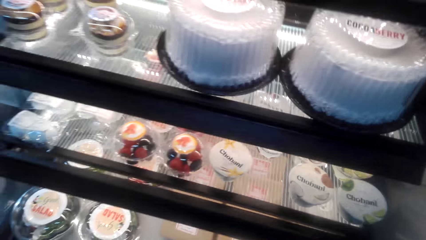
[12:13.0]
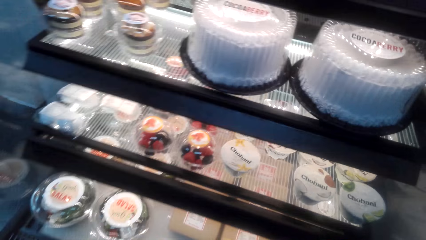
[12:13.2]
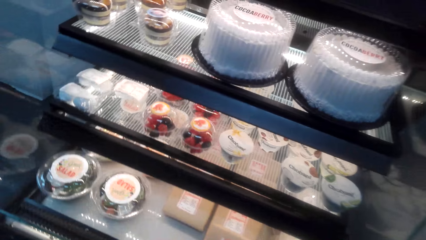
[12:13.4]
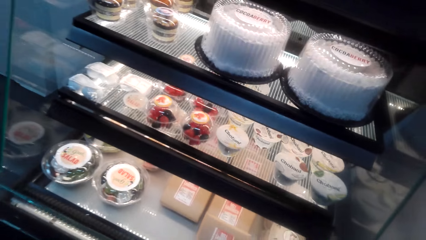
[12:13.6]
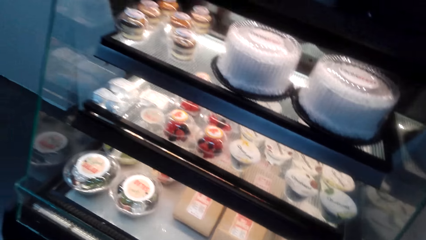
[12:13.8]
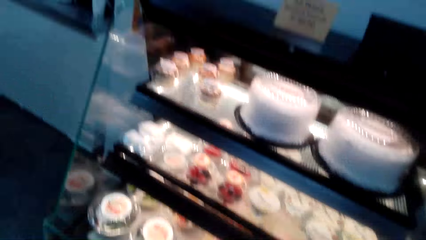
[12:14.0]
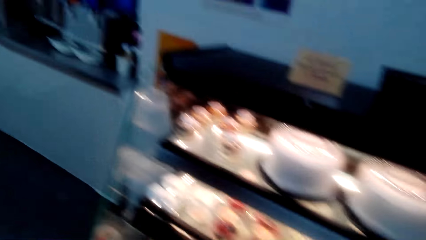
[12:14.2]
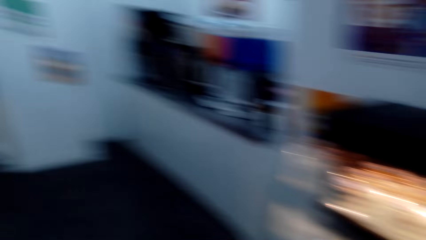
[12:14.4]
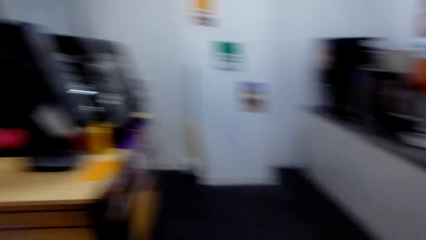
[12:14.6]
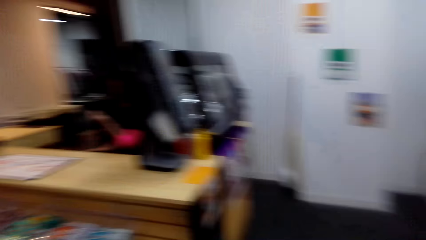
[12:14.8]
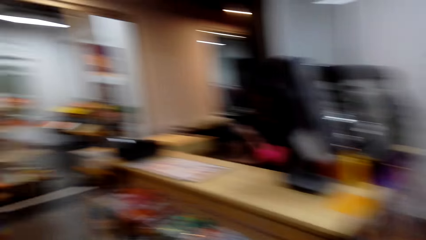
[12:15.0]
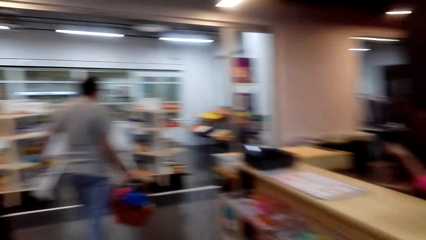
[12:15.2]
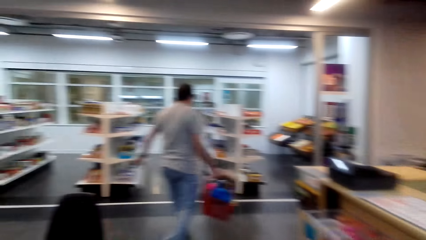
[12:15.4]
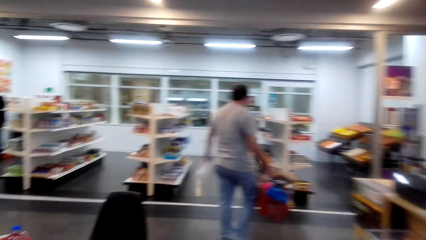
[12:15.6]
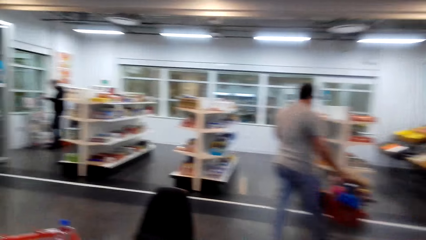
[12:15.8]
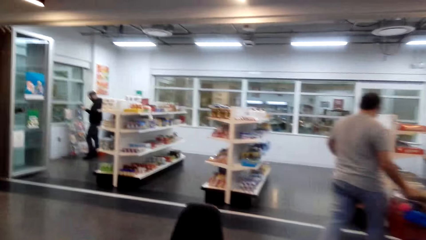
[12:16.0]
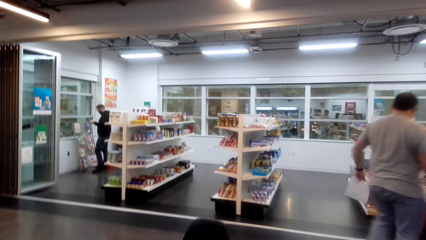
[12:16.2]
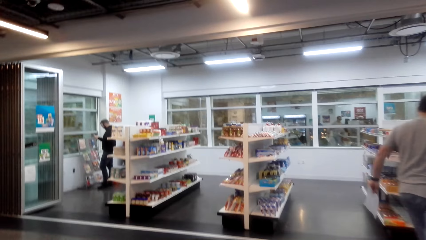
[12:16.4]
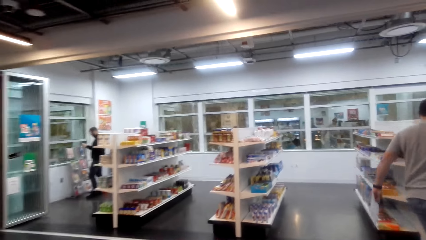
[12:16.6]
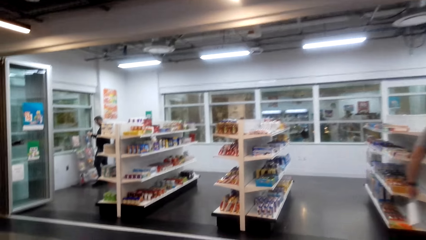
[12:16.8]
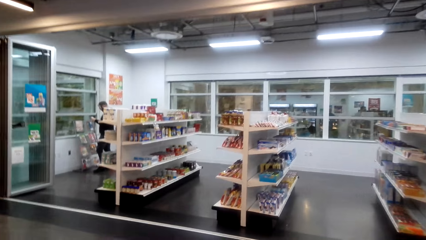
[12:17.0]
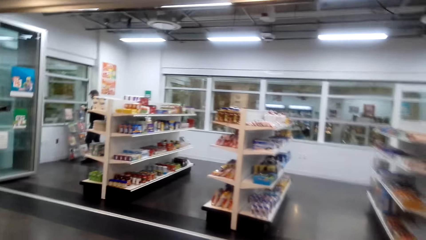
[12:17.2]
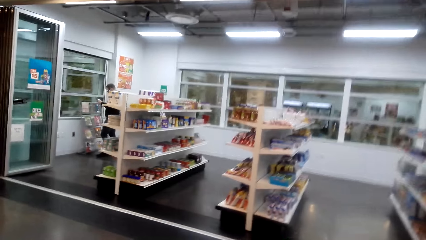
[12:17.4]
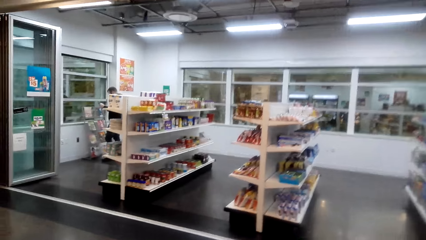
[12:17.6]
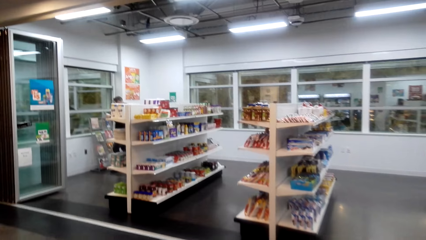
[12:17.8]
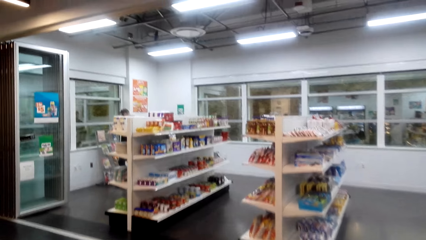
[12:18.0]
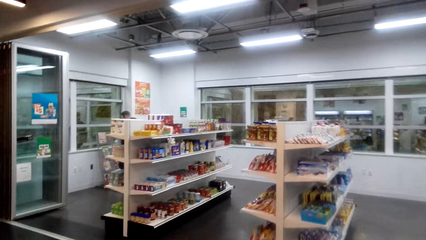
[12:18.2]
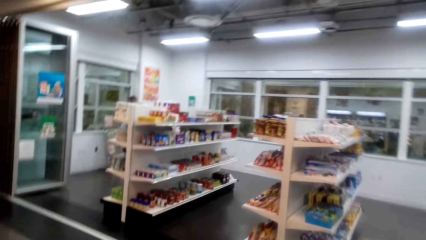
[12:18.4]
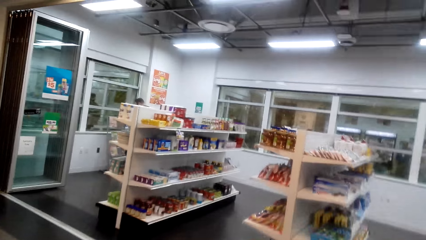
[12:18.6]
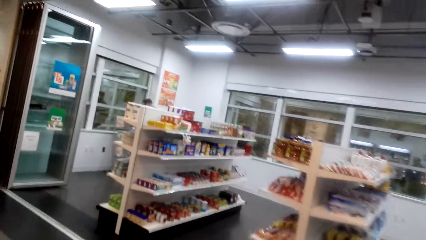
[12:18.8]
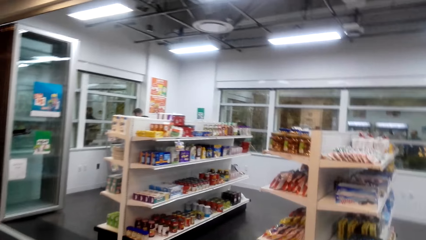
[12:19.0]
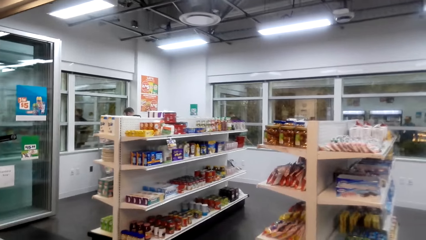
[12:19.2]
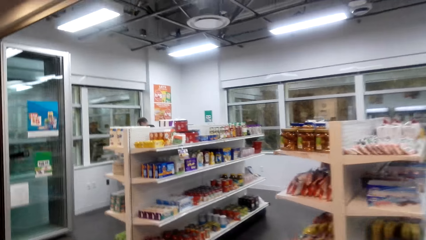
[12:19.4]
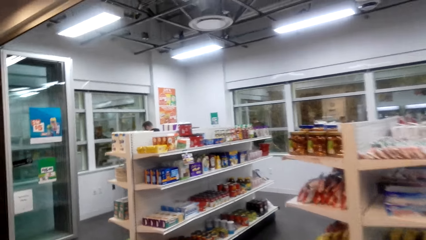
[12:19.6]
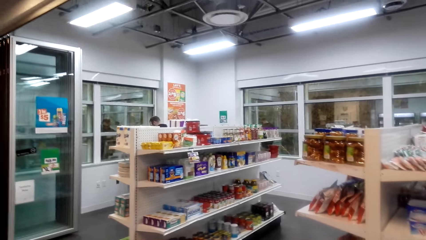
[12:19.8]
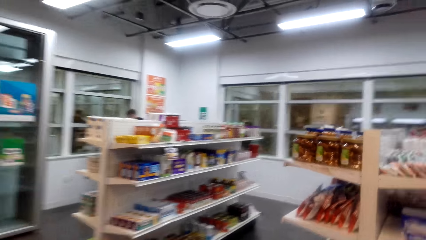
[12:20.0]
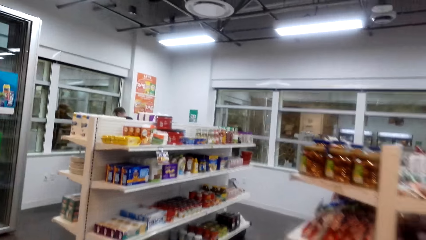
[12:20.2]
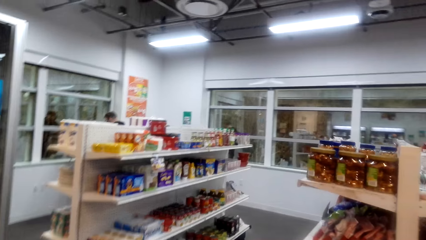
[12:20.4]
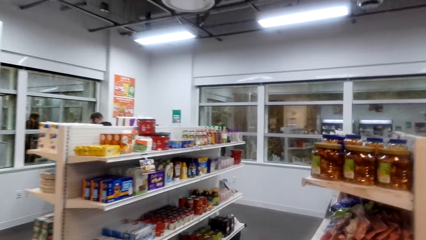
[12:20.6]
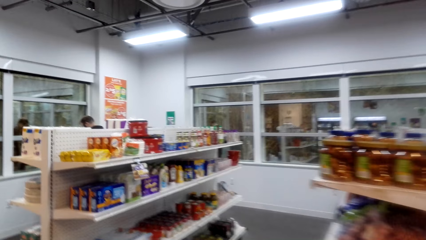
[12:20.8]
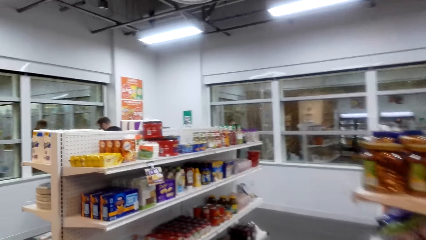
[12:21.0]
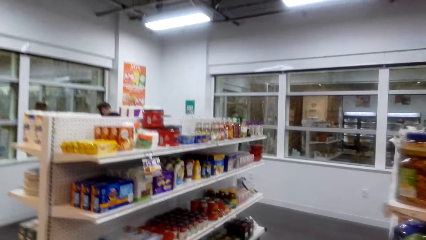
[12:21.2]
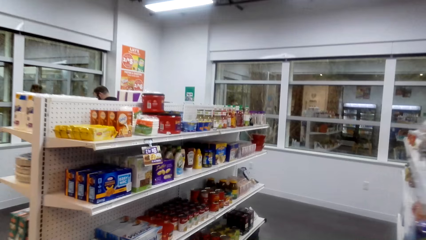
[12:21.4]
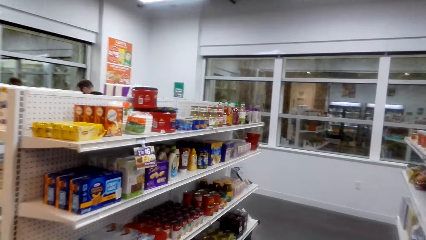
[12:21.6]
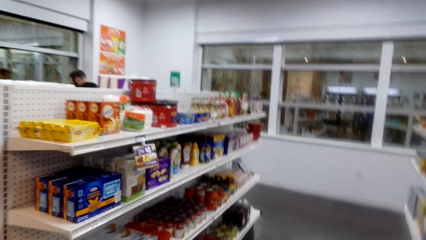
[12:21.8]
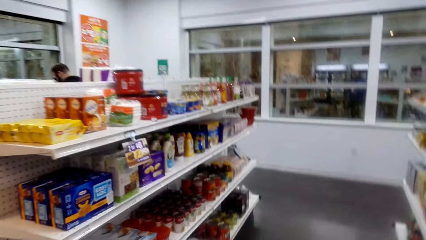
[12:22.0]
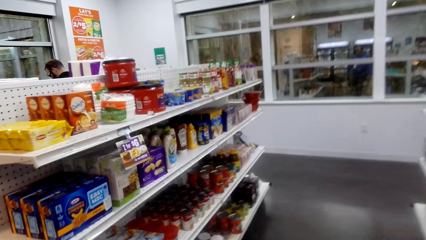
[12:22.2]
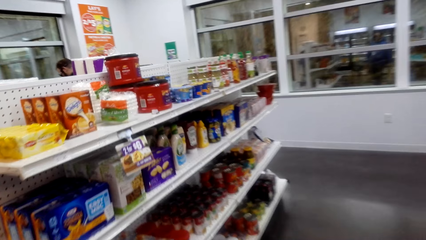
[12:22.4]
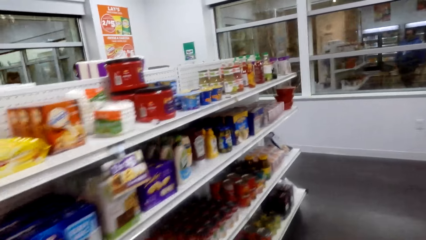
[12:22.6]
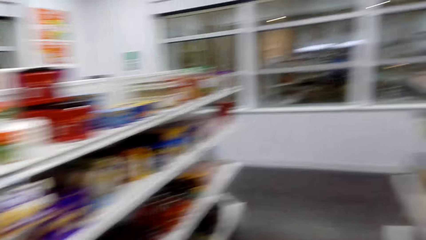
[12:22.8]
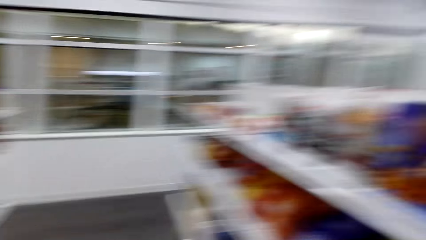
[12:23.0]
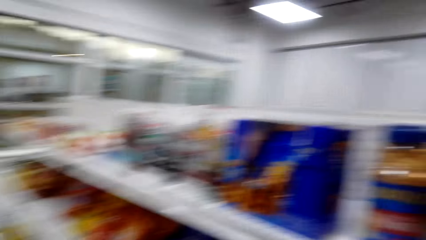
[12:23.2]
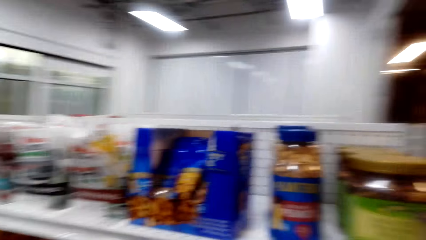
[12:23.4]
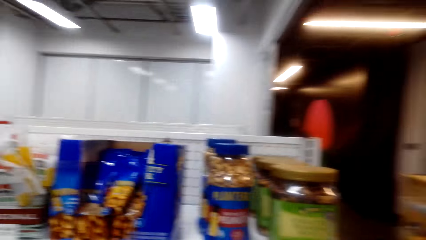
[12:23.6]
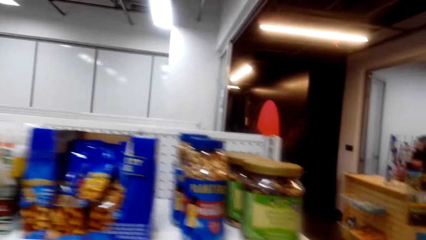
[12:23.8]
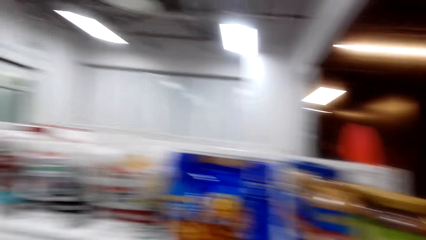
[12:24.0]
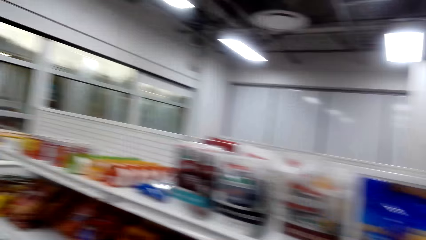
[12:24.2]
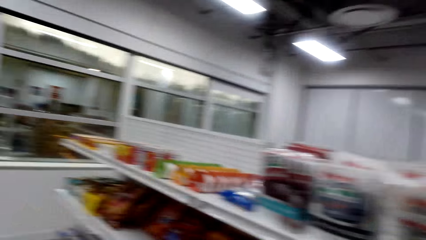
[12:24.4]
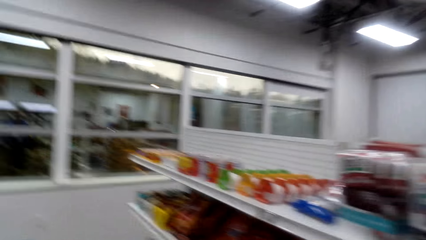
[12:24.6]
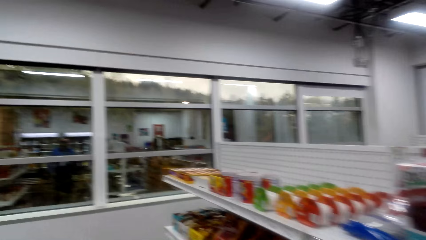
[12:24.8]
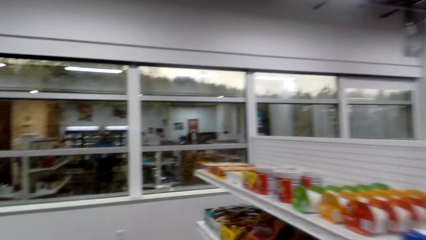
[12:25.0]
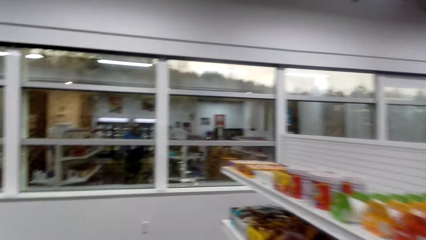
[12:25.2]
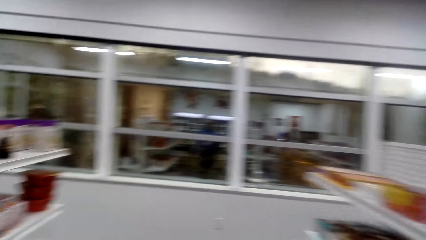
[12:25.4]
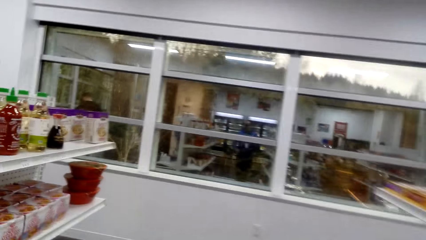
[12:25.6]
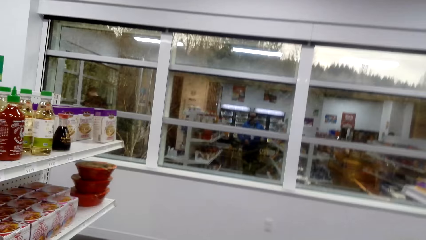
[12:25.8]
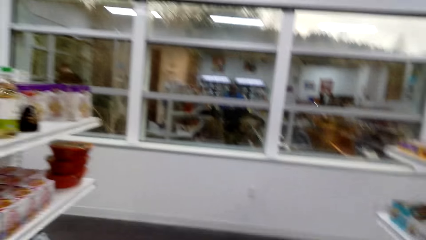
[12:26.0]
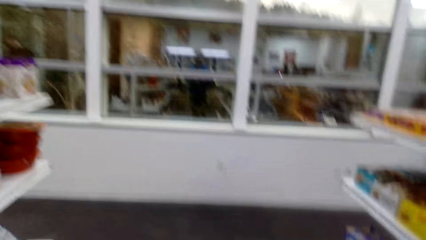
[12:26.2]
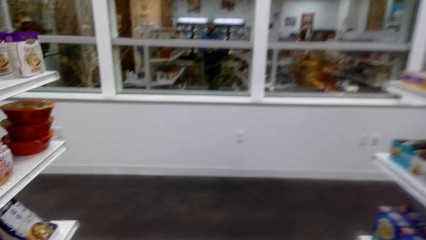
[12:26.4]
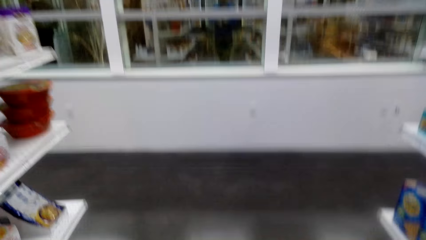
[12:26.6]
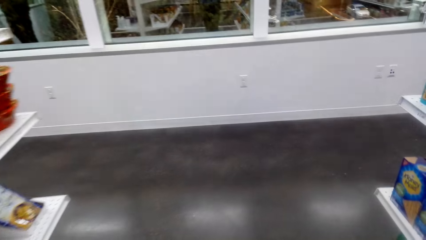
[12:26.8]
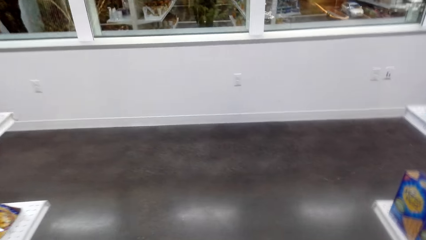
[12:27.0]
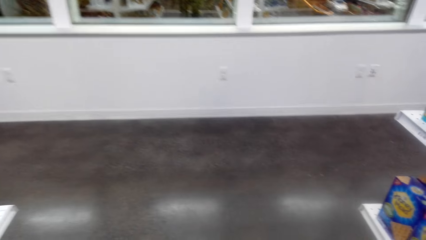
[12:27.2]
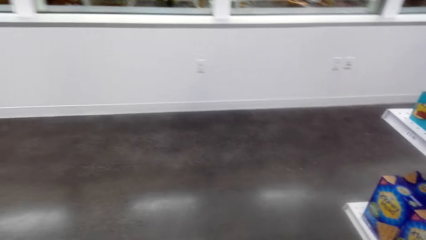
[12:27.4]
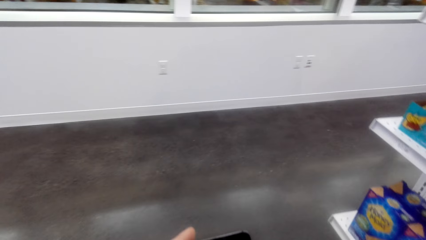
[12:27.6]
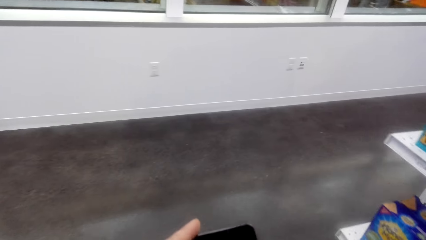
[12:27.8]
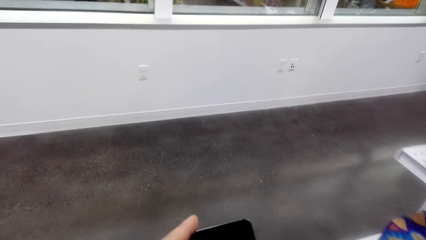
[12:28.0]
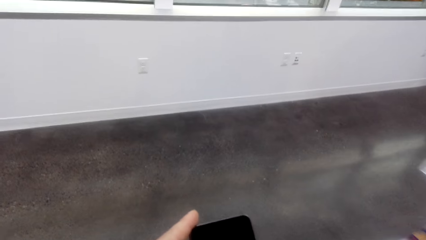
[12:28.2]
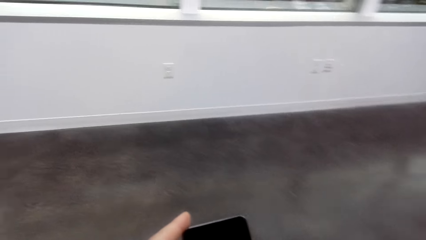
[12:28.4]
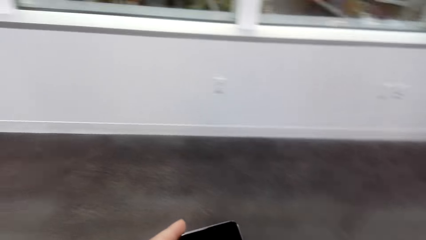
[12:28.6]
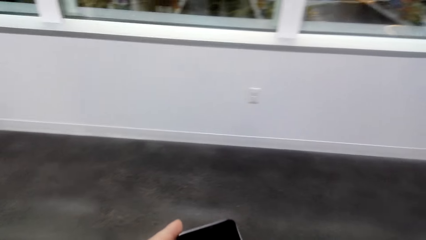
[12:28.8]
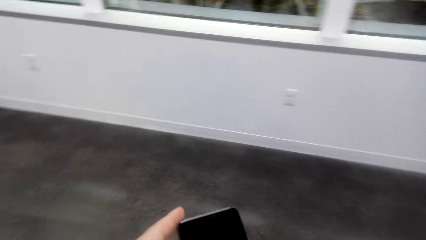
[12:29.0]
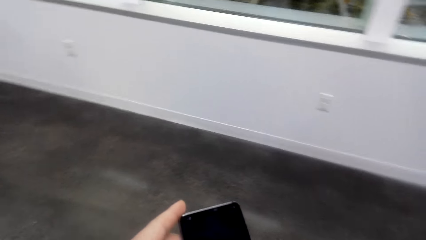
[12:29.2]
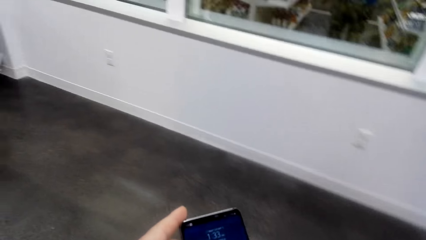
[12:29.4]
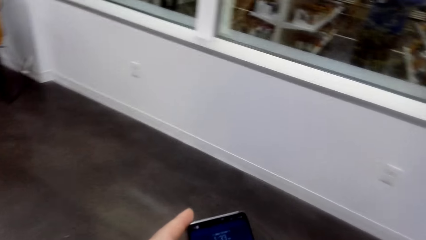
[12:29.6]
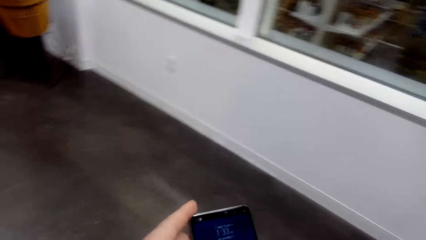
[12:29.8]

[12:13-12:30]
The camera wearer walks around. They pick up the phone.
